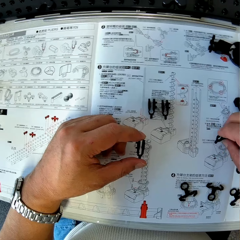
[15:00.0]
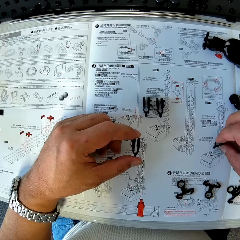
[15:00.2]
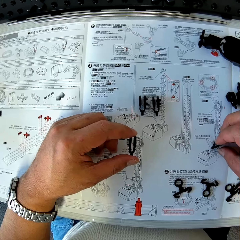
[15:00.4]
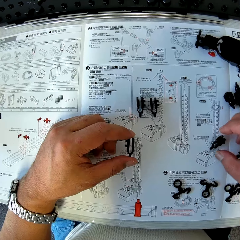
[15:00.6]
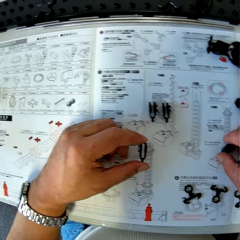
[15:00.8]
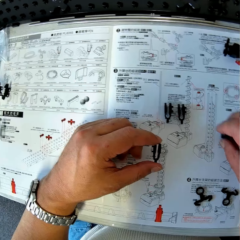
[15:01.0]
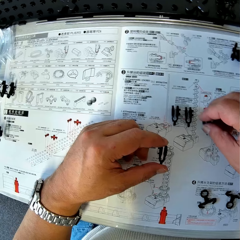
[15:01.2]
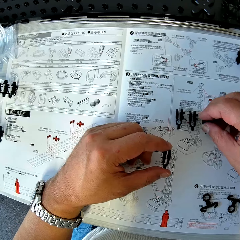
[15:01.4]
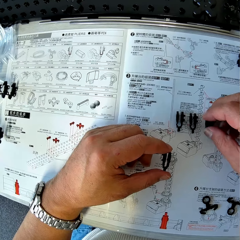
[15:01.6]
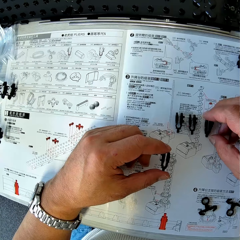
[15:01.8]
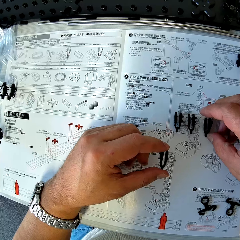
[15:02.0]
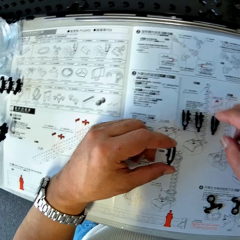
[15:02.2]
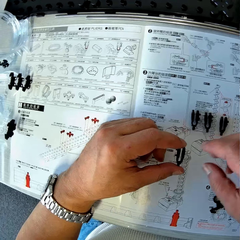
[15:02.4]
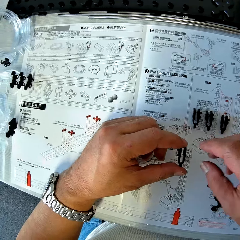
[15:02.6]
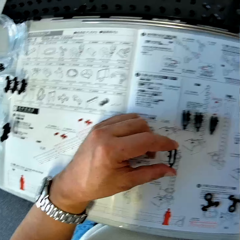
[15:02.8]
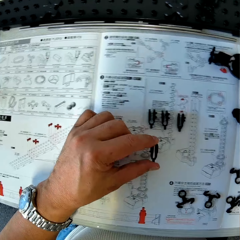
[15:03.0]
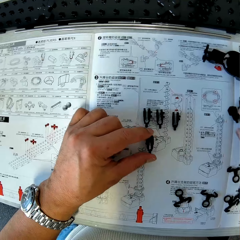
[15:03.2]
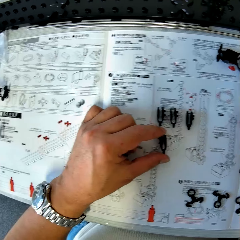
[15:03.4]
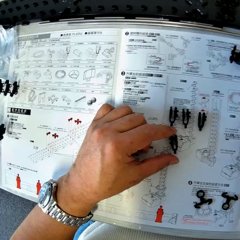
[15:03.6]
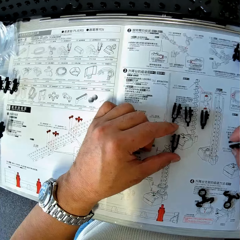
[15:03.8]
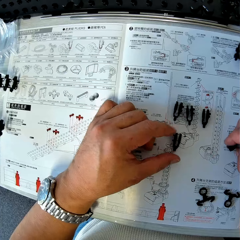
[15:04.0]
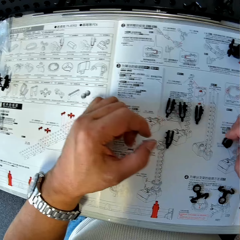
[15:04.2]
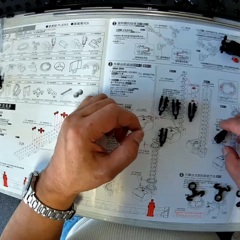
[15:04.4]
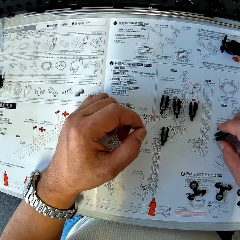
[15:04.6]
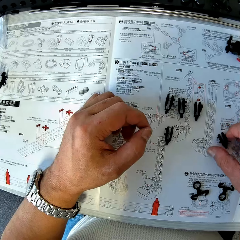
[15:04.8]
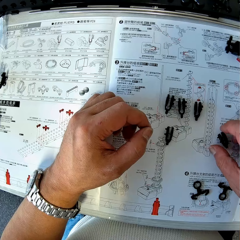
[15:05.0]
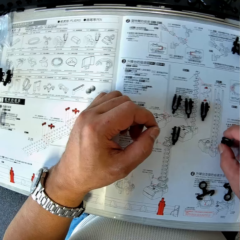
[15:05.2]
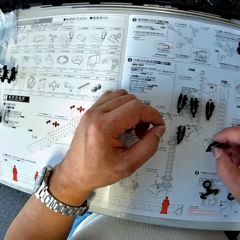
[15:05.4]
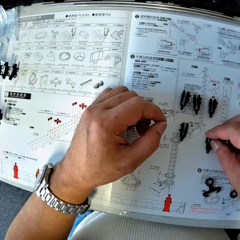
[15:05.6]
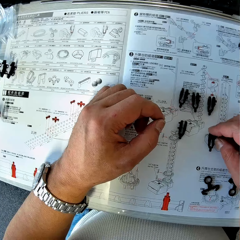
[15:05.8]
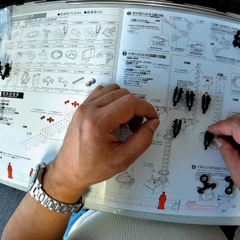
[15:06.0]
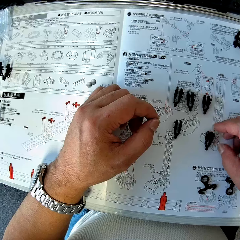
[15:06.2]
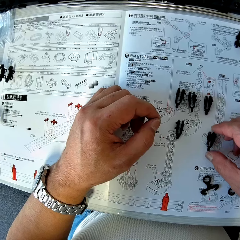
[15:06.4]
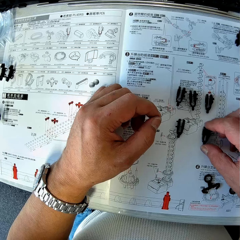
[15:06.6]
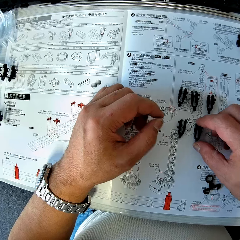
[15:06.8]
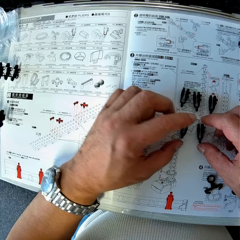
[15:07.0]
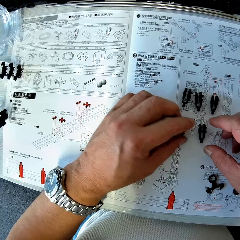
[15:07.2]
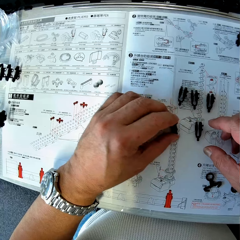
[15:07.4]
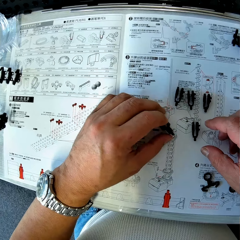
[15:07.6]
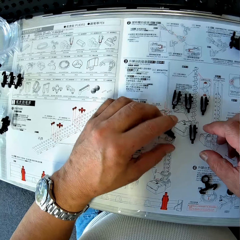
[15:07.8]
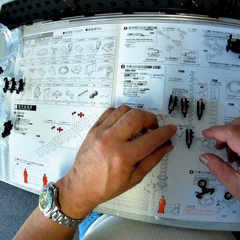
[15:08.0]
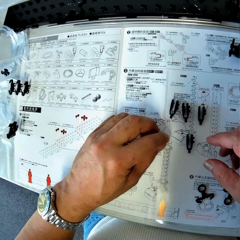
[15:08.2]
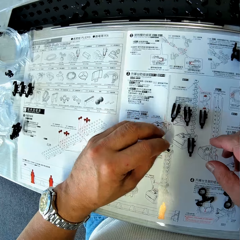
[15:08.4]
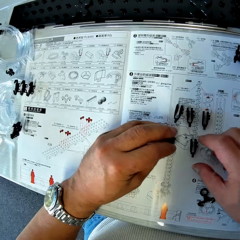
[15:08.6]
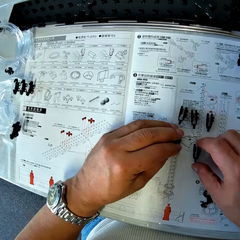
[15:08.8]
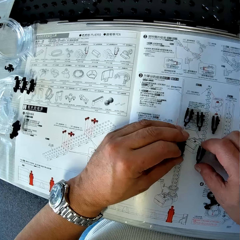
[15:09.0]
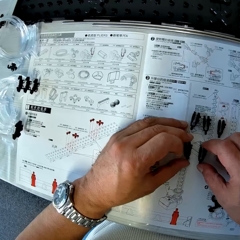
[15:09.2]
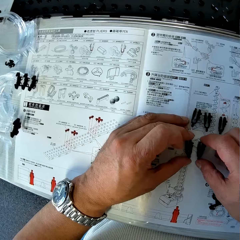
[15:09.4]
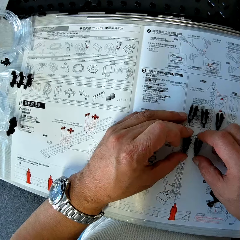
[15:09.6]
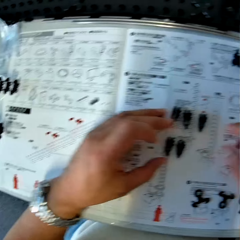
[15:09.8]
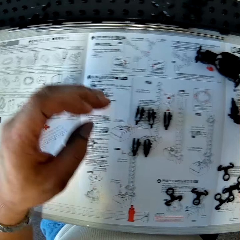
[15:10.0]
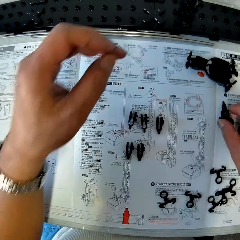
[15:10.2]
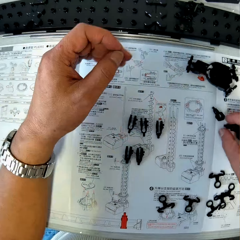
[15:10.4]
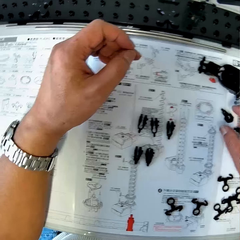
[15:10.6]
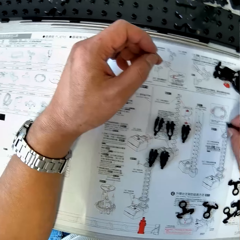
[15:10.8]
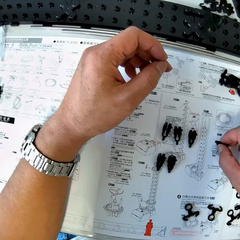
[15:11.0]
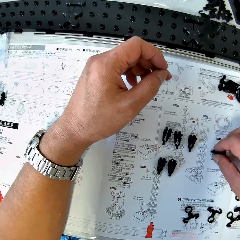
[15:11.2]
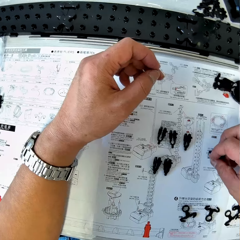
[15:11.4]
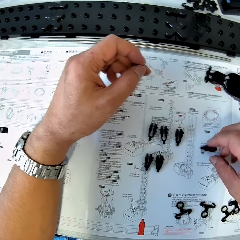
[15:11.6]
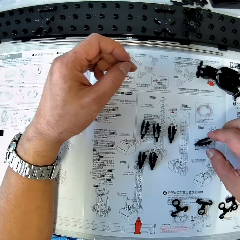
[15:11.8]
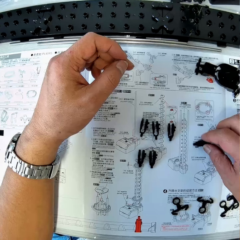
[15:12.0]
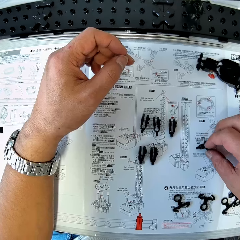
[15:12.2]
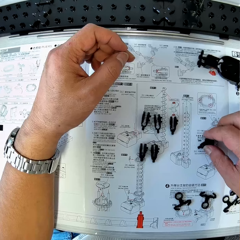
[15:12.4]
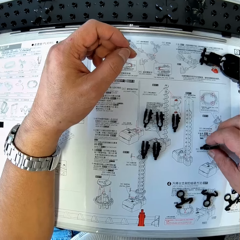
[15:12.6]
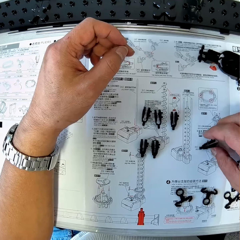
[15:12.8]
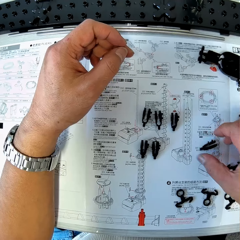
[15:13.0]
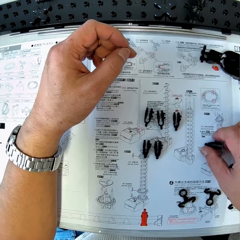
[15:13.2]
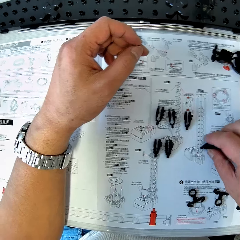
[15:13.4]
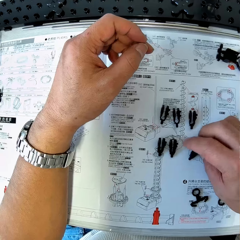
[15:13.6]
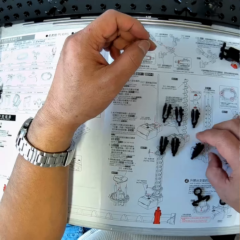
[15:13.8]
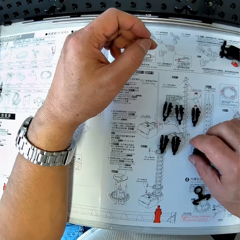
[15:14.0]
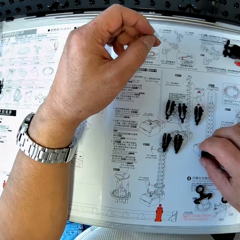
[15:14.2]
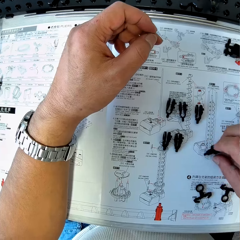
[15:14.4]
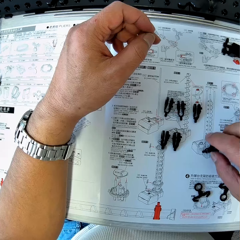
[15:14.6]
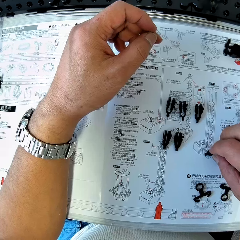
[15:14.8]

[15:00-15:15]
The camera wearer puts the arm holder next to the others. He moves an arm holder on the table with his right hand. He drops the arm holder in his left hand on the table next to the others. He turns the arm holder. He moves an arm holder on the table with his left hand. He puts the arm holders together on the table. He arranges pieces of arm holders on the table with his right hand. He picks up the arm holder.

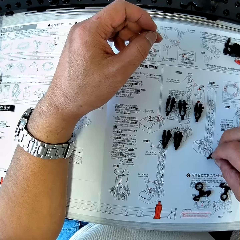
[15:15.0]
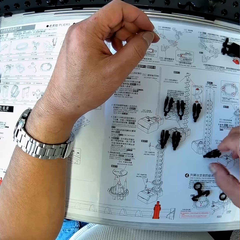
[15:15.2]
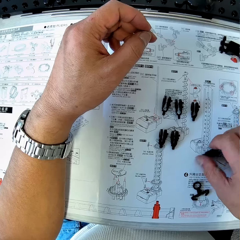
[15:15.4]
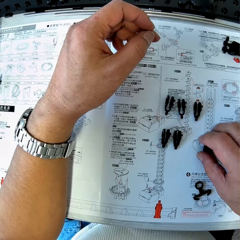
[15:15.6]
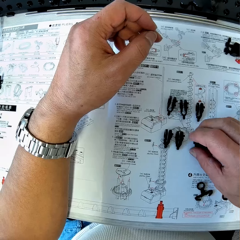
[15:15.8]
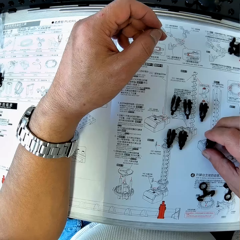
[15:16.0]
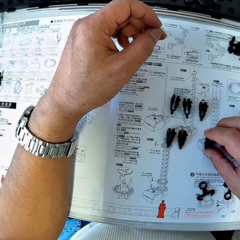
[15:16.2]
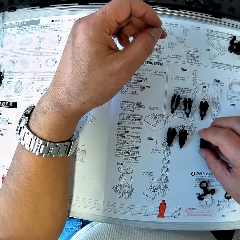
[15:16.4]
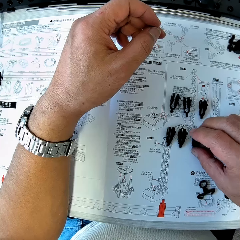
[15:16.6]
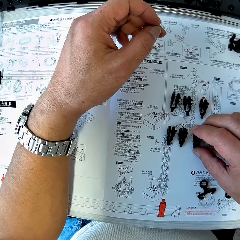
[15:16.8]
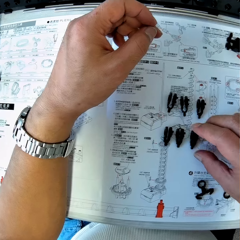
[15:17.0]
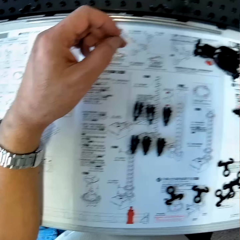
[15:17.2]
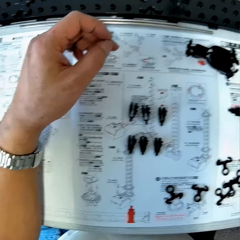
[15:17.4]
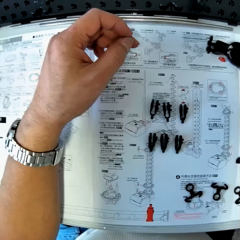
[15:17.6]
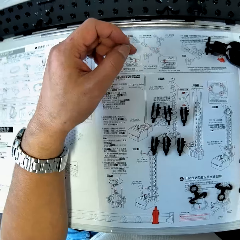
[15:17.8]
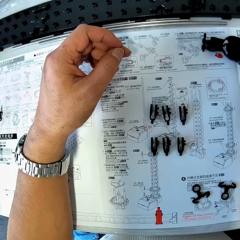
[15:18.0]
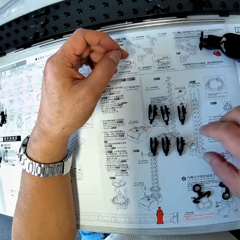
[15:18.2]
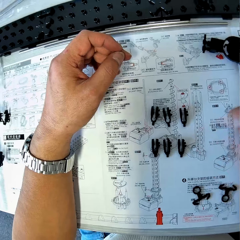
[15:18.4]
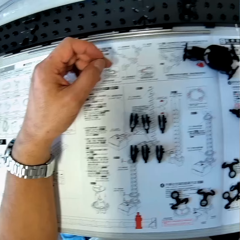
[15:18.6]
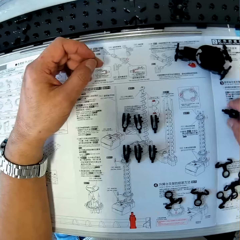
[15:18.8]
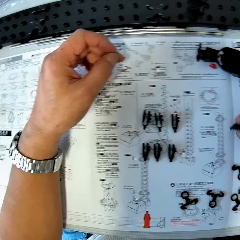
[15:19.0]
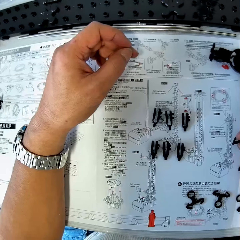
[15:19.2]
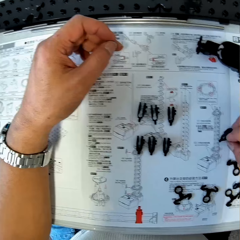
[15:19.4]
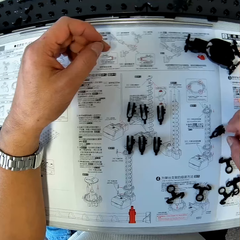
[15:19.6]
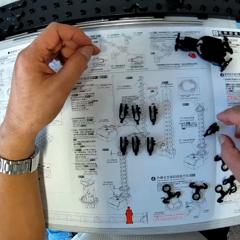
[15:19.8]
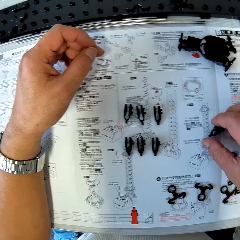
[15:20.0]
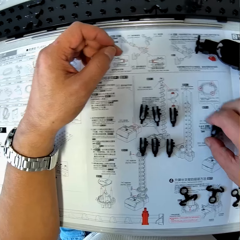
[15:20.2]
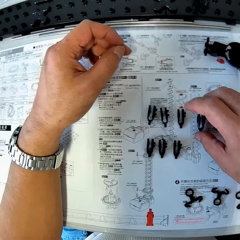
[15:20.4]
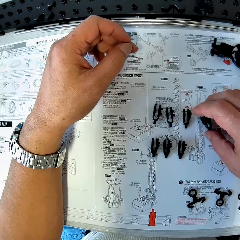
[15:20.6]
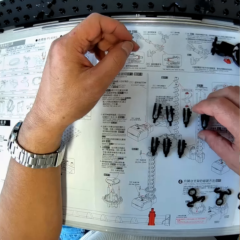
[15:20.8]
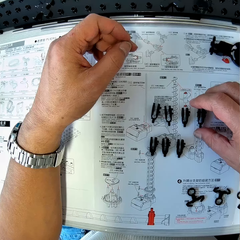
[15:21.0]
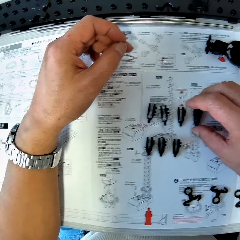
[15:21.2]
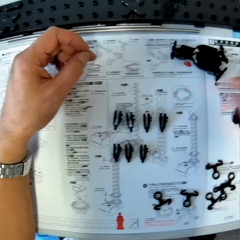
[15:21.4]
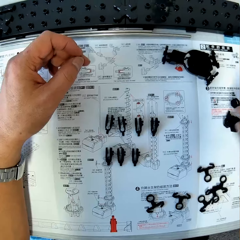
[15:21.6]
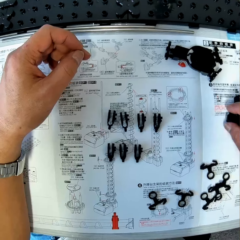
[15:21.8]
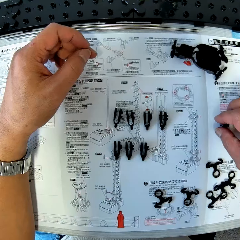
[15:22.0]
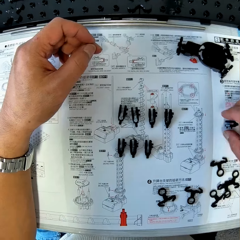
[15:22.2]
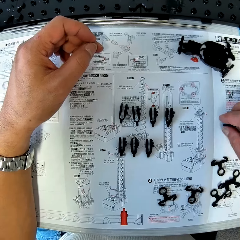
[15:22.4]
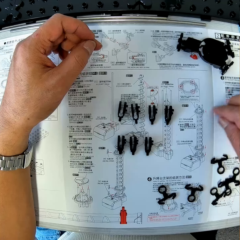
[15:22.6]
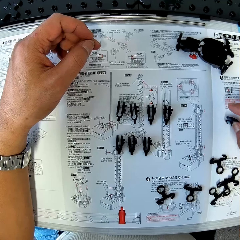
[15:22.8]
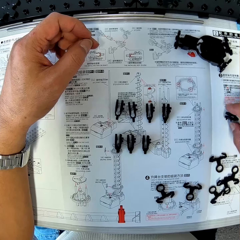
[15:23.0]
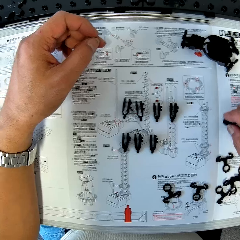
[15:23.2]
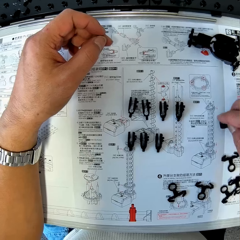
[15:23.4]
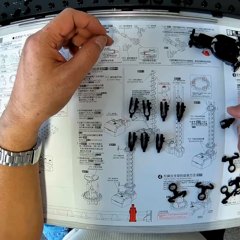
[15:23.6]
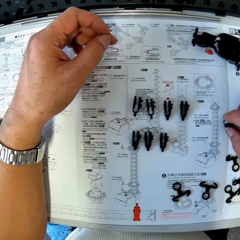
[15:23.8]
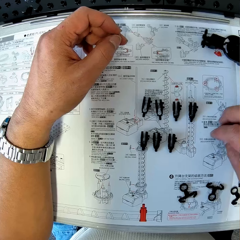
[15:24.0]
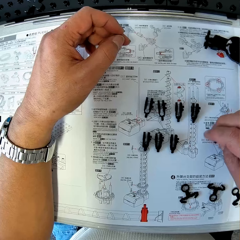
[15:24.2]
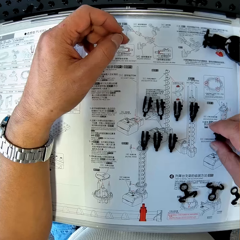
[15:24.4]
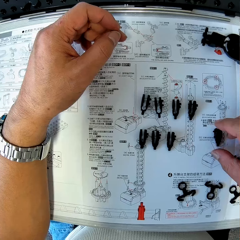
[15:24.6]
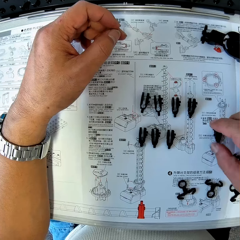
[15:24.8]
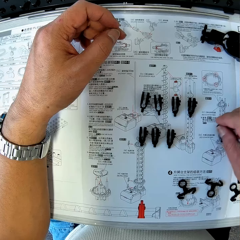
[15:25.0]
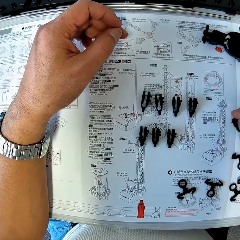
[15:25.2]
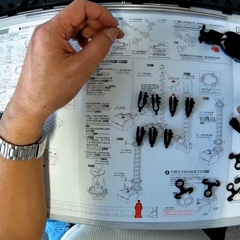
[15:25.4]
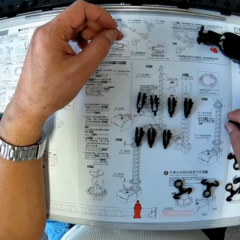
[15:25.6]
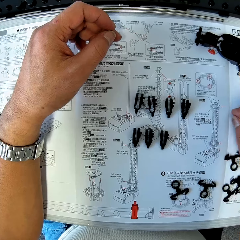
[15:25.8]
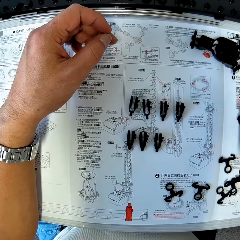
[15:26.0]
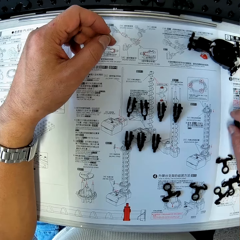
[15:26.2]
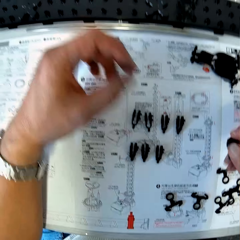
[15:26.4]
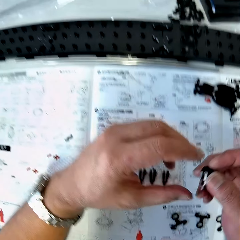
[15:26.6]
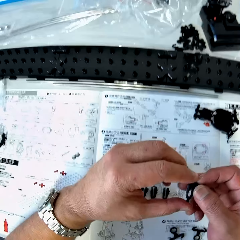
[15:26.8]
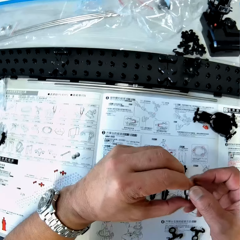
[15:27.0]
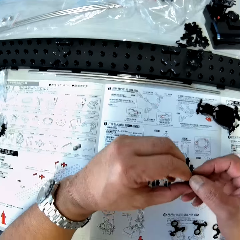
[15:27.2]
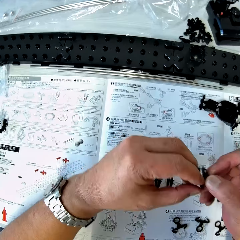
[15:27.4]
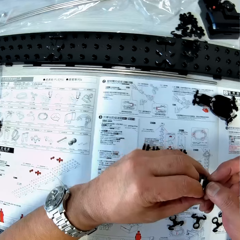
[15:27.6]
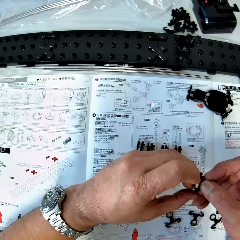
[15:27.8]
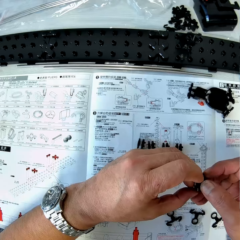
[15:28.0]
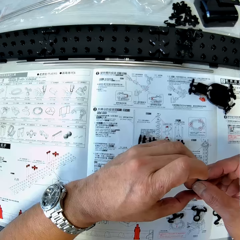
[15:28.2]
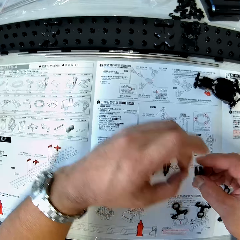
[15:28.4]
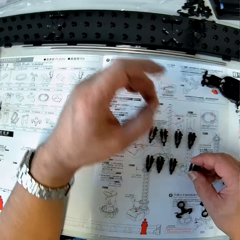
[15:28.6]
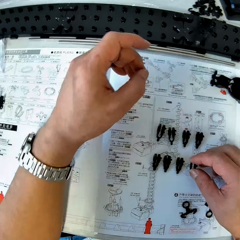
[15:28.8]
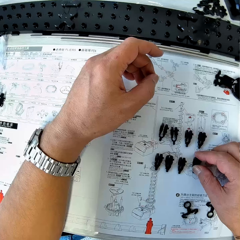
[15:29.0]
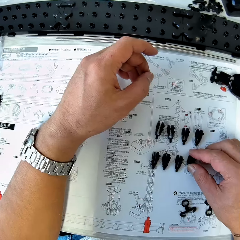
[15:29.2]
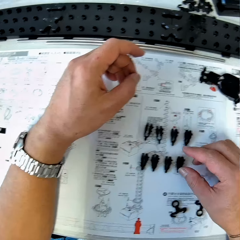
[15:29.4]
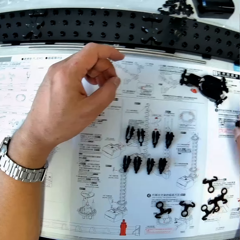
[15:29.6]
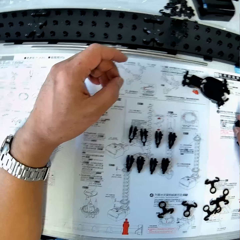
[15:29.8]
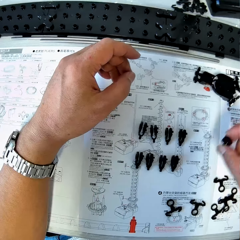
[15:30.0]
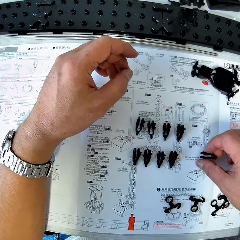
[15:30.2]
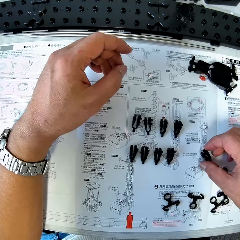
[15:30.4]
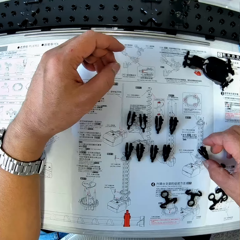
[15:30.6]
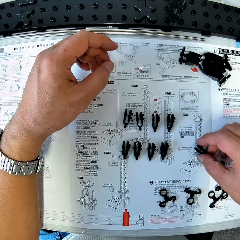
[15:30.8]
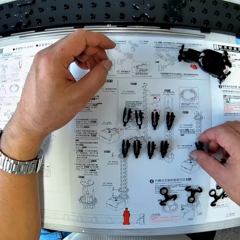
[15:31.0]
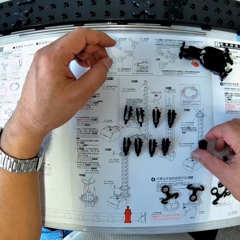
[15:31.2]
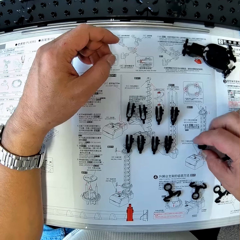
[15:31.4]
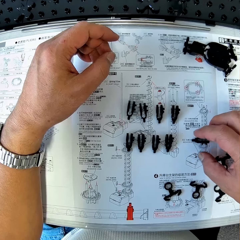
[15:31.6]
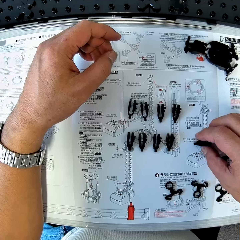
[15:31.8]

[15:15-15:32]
The camera wearer arranges the arm holders. He picks up the arm holder. He arranges the arm holders. He picks up the arm holder. He picks up an arm holder from the table with his right hand. He holds the arm holder with both hands. He arranges the arm holders. He drops the arm holder on the table. He picks up an arm holder from the table. He moves the arm holder on the table with his right hand.
